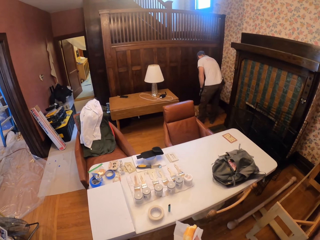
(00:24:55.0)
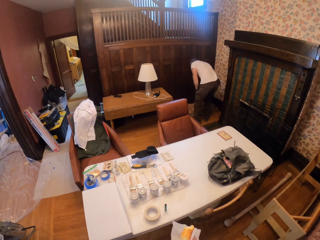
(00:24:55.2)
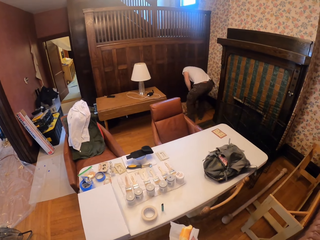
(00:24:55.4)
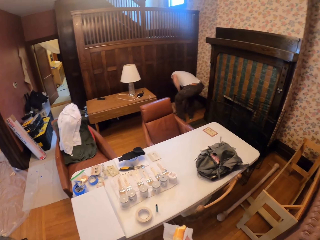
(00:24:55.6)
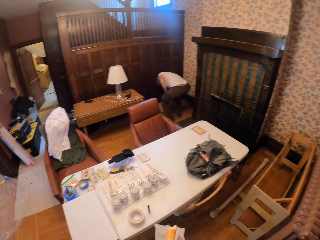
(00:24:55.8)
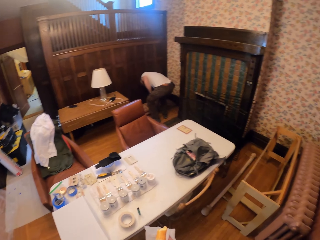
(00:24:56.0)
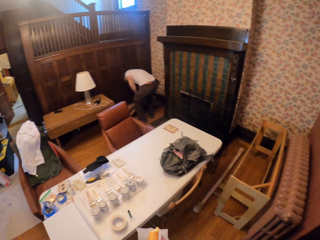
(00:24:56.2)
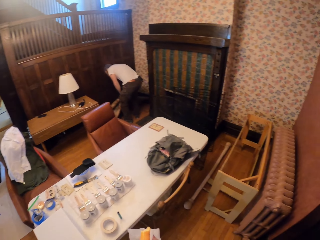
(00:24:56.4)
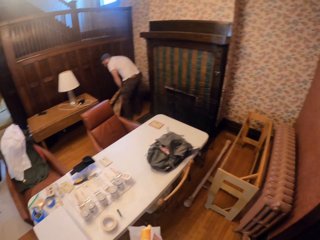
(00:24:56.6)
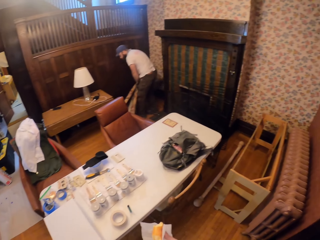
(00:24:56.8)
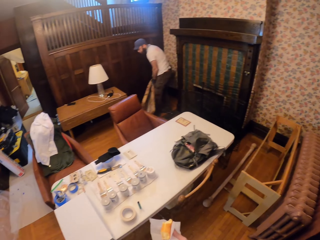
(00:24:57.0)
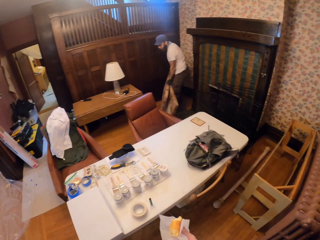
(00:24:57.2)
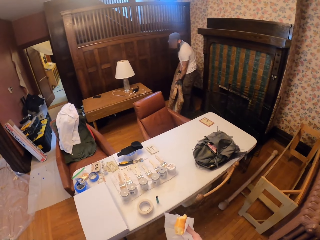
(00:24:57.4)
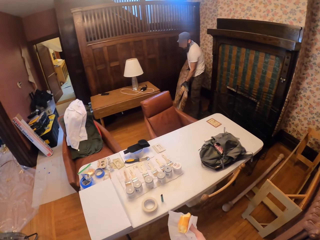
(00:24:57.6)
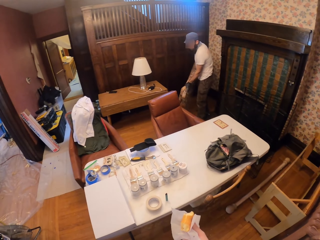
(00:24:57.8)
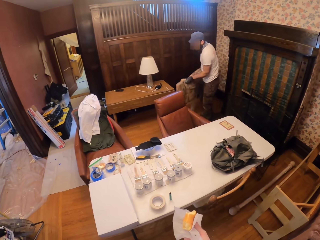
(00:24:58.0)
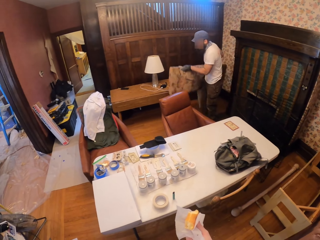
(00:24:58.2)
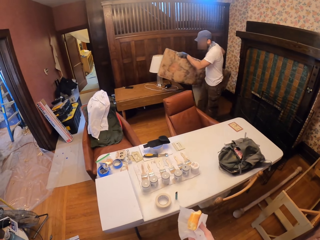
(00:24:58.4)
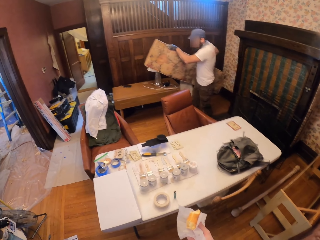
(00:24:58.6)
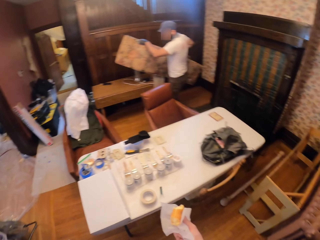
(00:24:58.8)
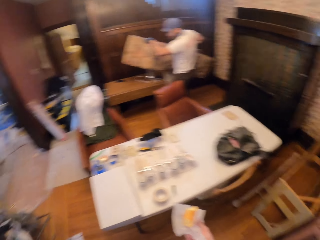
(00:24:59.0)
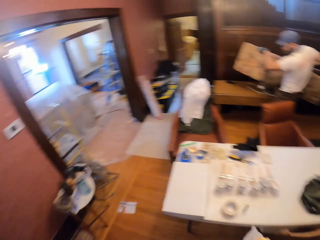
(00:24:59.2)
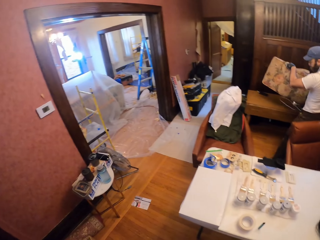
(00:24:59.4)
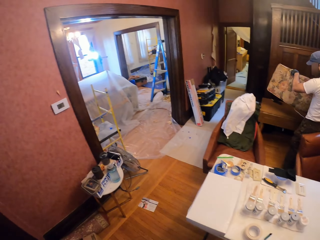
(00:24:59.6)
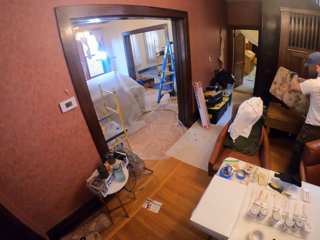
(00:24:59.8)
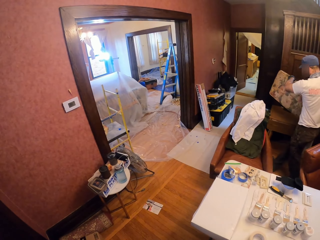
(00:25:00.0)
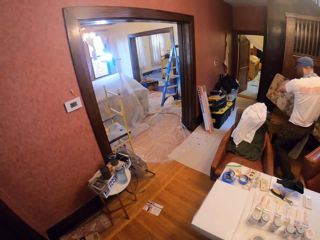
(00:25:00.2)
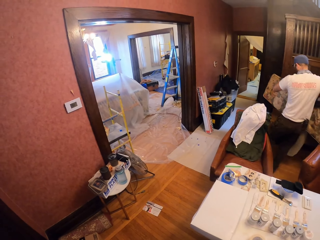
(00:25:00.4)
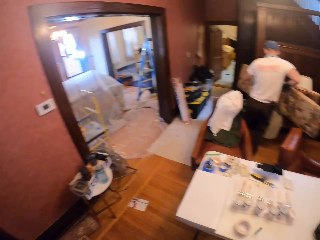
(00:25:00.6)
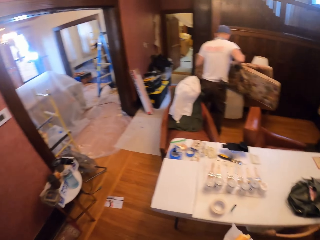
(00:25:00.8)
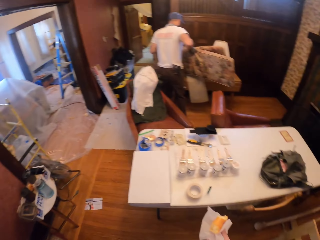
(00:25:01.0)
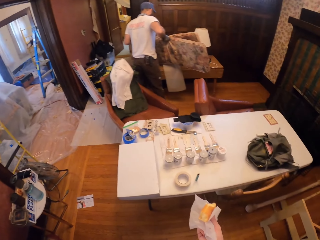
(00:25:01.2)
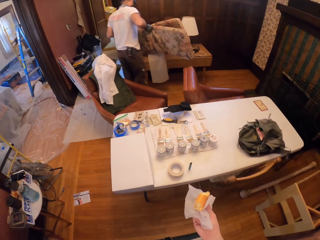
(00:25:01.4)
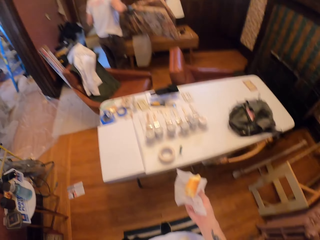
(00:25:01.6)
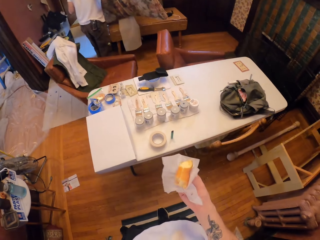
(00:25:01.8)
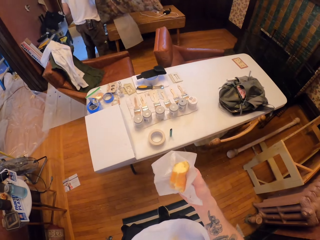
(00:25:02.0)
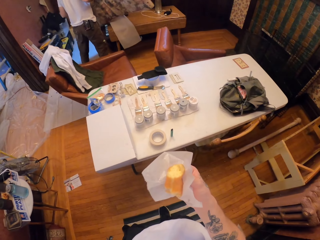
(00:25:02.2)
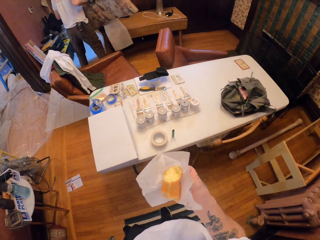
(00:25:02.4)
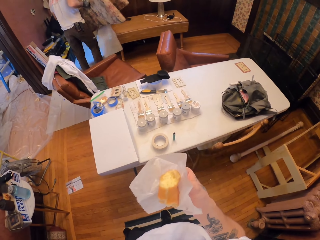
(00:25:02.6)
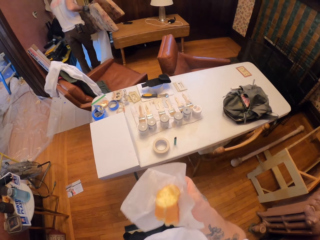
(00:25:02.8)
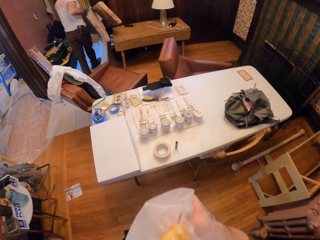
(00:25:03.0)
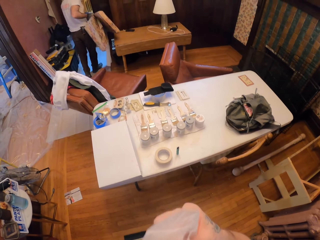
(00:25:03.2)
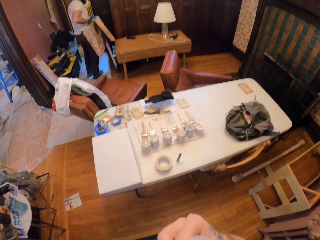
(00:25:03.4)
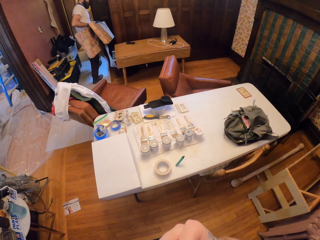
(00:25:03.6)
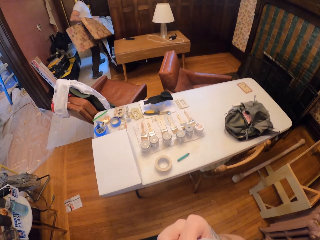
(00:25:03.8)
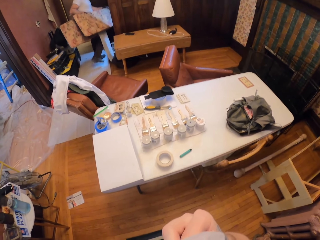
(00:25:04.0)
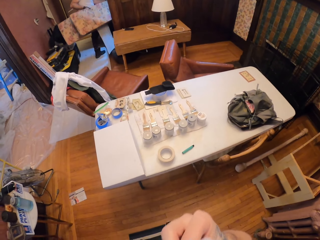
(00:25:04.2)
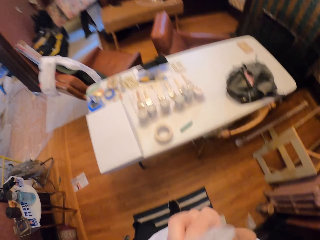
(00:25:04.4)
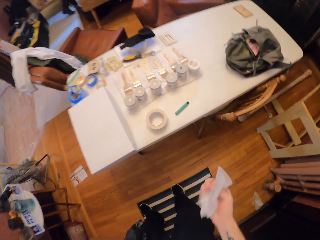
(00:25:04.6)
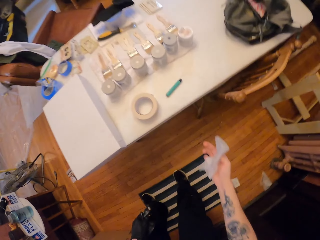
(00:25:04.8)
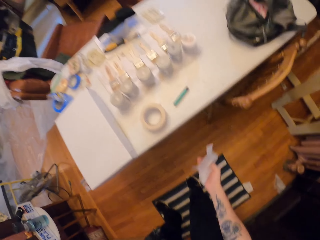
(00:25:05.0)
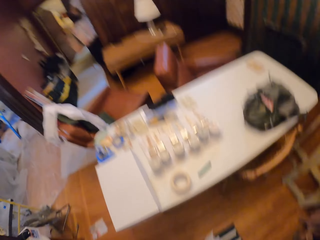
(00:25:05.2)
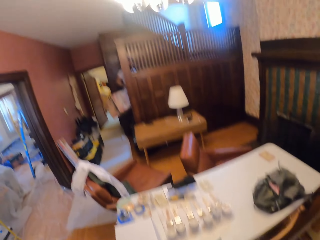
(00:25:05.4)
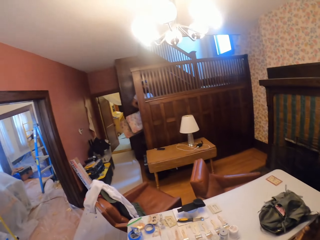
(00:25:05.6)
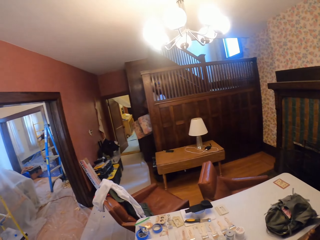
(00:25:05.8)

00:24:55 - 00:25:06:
The camera wearer looks around. A person picks cushions from the floor. The camera wearer bites the doughnut. The person moves the cushions to the other room.

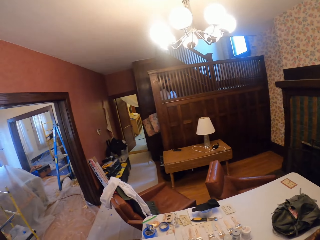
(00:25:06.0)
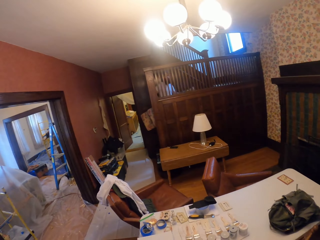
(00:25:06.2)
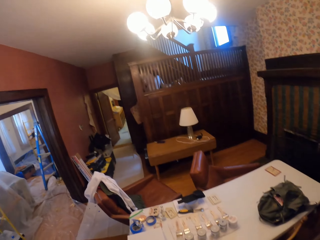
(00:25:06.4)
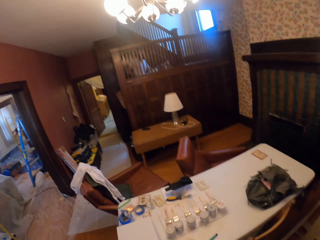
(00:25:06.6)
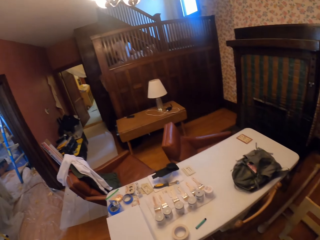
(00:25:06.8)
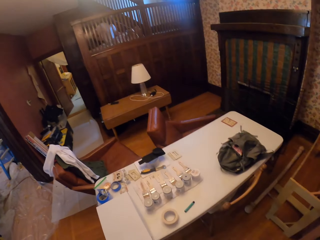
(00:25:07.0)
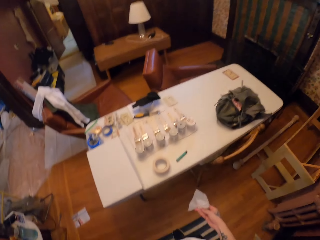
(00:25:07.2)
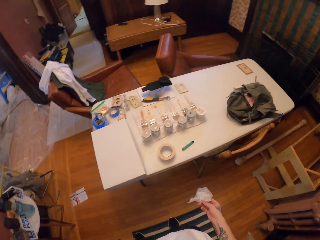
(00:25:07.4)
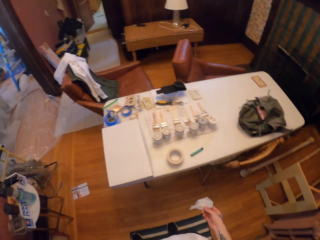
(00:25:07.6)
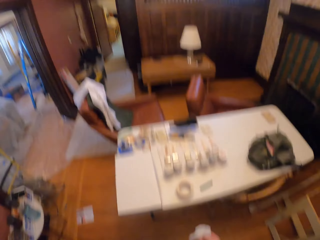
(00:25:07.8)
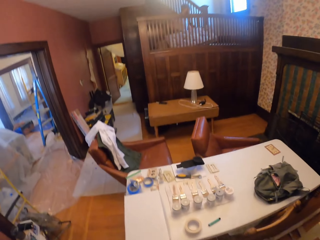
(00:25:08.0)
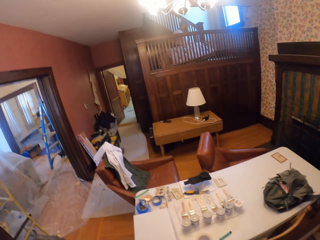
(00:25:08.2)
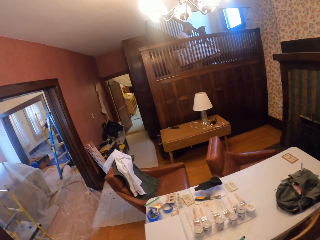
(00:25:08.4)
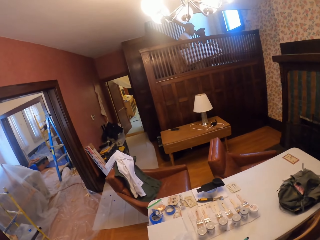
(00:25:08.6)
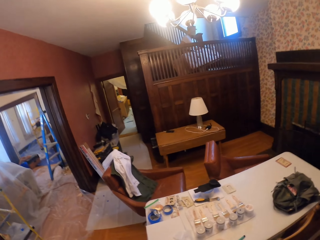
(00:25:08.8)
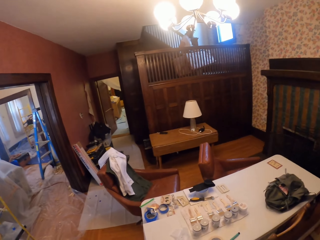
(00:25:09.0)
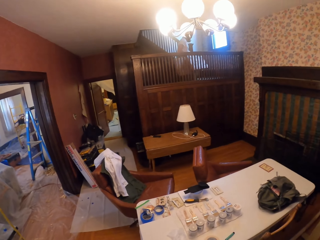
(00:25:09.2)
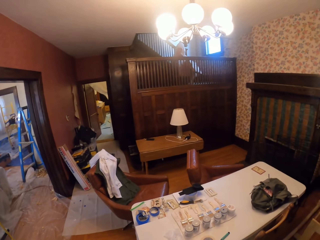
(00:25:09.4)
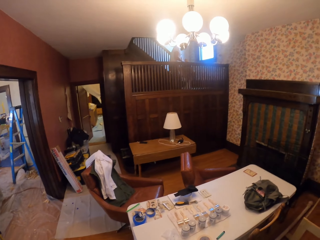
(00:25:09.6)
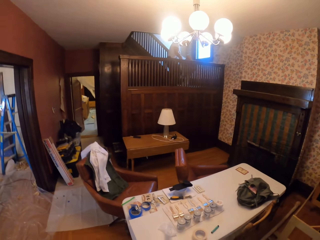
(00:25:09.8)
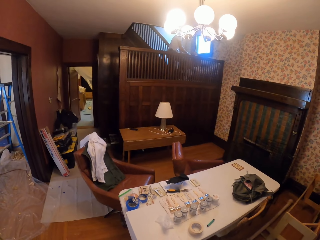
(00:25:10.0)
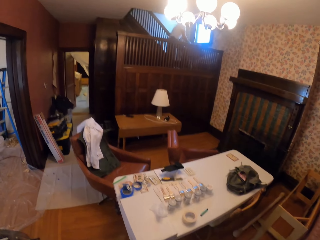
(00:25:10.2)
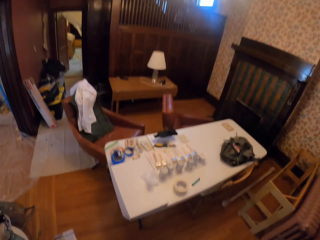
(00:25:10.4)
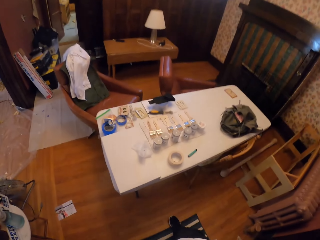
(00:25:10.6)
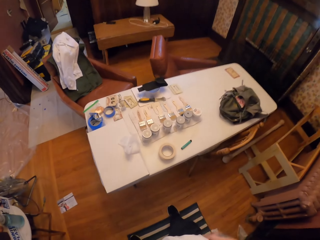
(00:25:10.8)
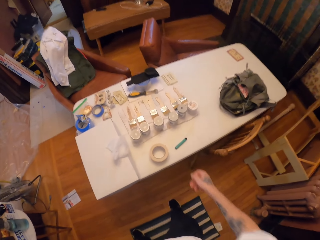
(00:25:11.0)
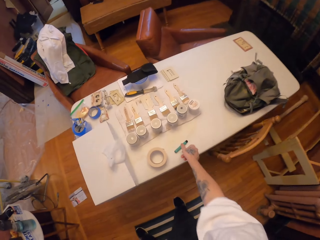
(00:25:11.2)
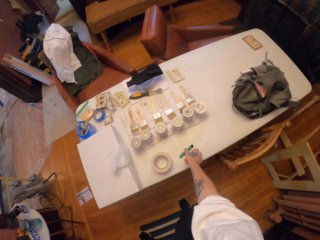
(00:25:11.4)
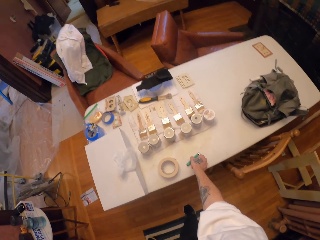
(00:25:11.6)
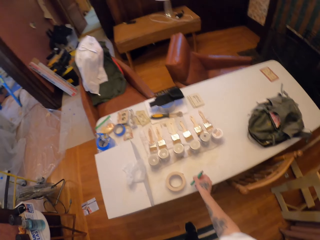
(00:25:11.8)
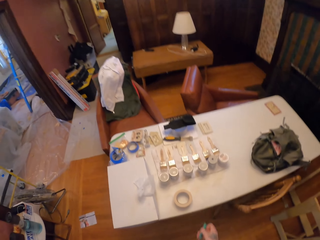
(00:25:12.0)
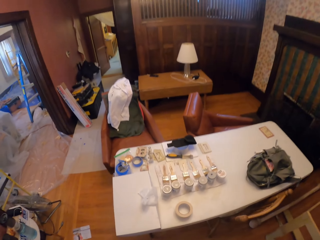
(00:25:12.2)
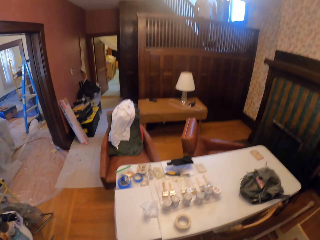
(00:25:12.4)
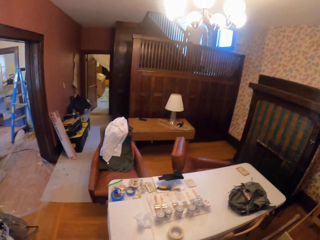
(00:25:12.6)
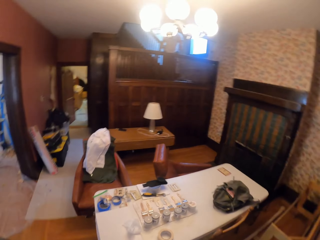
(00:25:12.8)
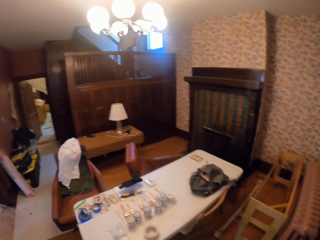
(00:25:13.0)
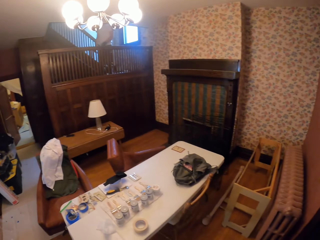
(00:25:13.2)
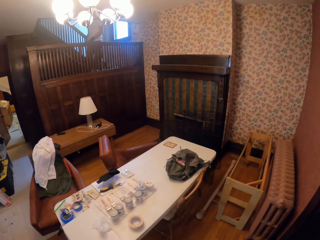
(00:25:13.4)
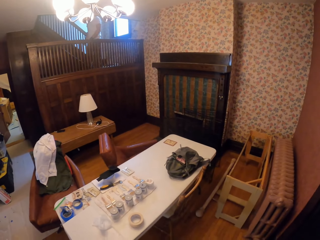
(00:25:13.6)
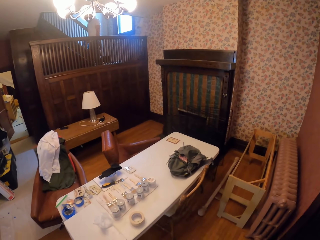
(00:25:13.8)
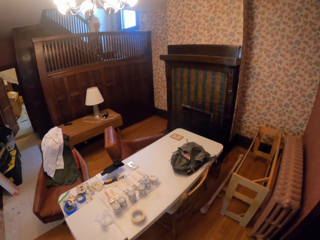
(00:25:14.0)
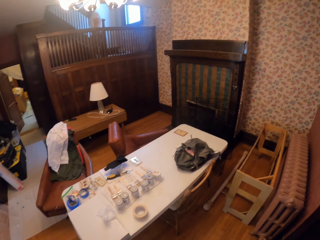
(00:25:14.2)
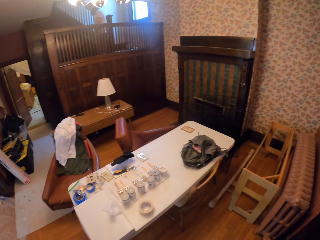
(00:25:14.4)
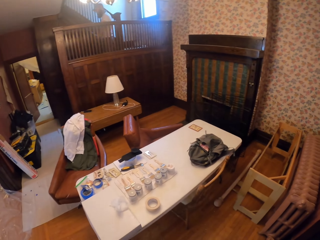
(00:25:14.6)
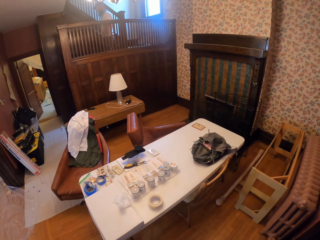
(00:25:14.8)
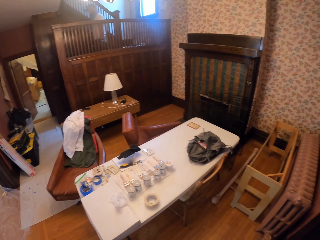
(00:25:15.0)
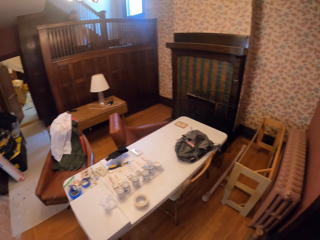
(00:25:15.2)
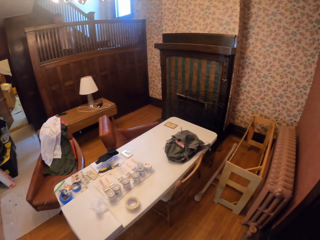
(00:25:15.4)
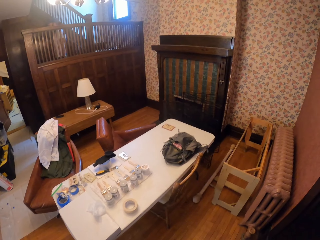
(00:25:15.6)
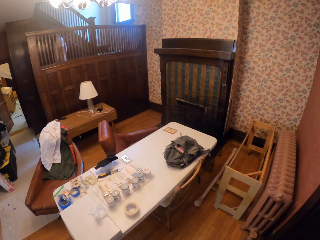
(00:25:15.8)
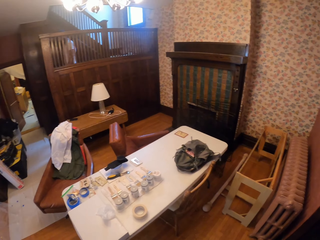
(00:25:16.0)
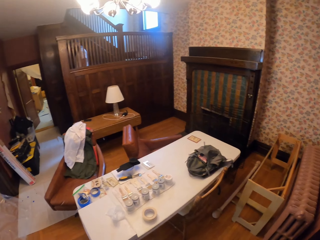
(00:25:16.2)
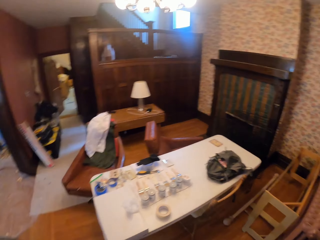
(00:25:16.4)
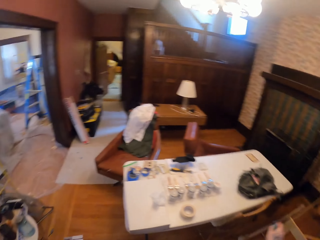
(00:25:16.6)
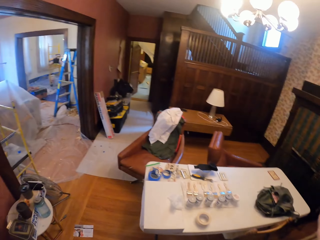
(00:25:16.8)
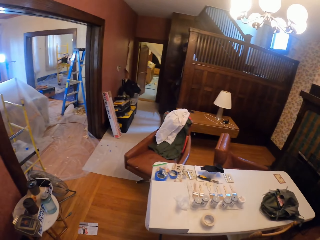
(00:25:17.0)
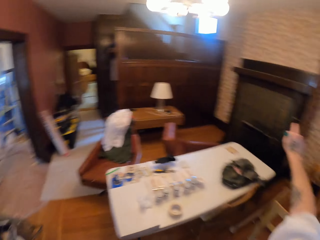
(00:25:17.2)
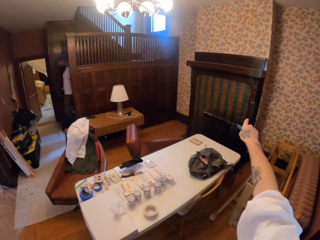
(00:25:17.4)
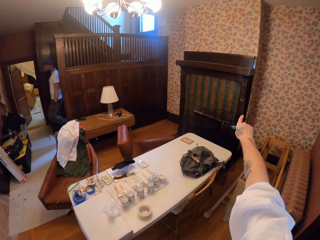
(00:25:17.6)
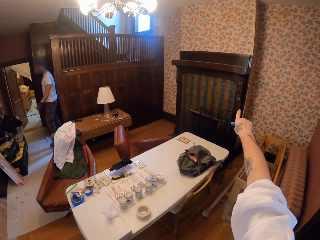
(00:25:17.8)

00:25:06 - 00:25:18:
The camera wearer looks around. A person moves upstairs. The camera wearer picks up the smoking pipe or pen from the table. They look around. The person walks down stairs.
